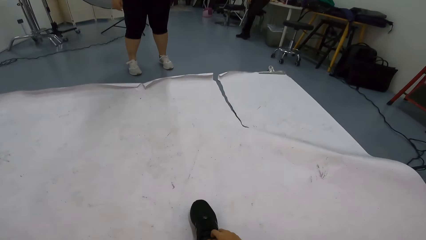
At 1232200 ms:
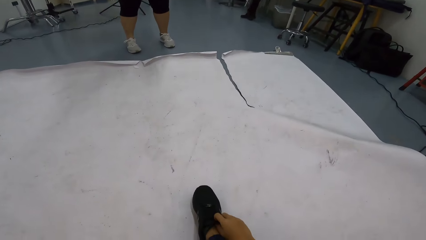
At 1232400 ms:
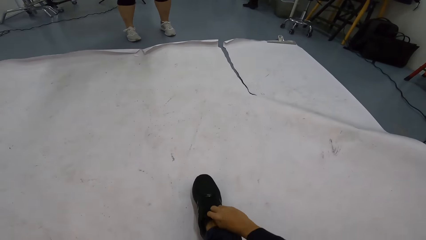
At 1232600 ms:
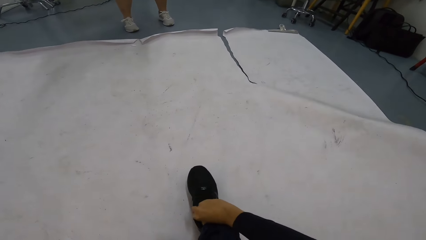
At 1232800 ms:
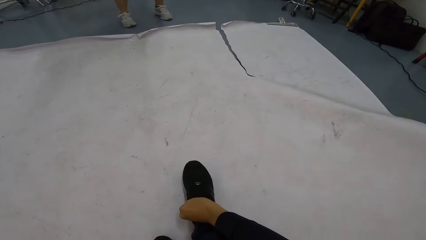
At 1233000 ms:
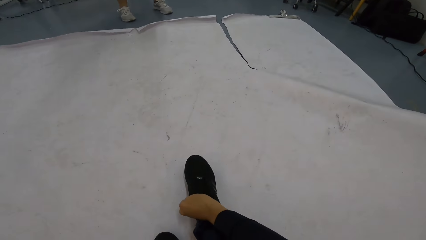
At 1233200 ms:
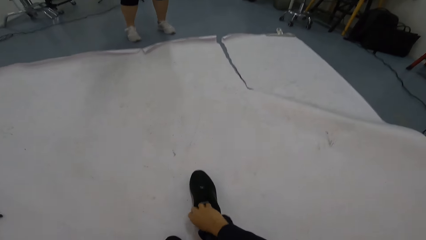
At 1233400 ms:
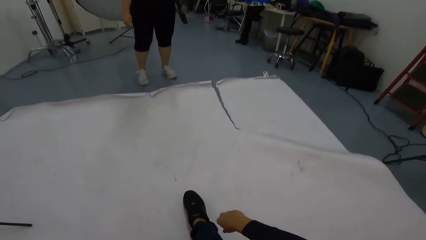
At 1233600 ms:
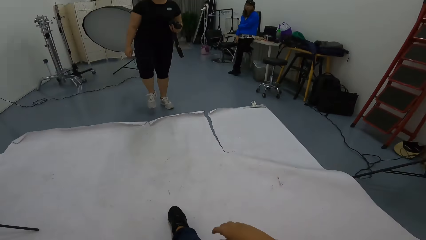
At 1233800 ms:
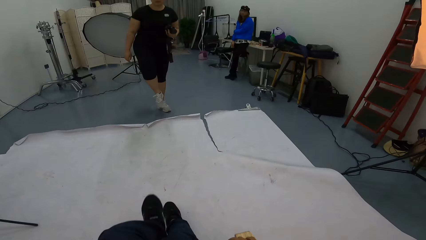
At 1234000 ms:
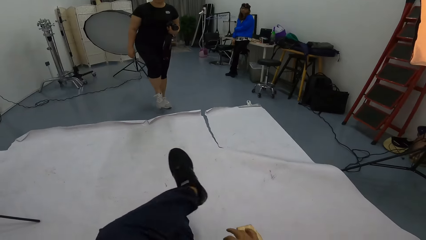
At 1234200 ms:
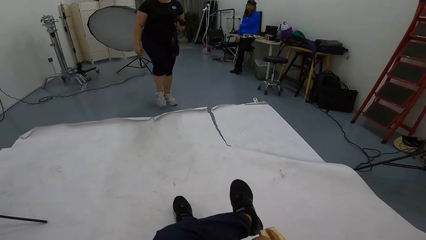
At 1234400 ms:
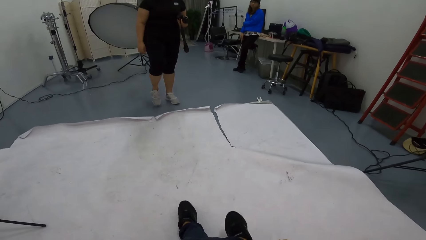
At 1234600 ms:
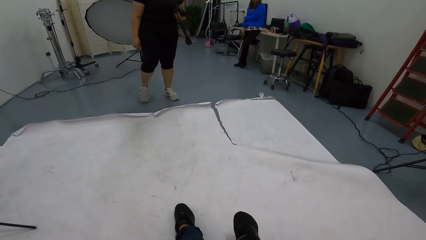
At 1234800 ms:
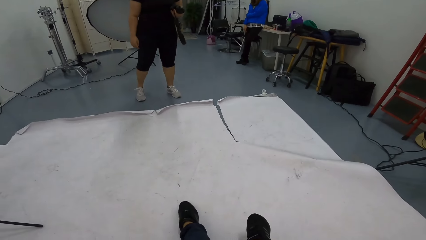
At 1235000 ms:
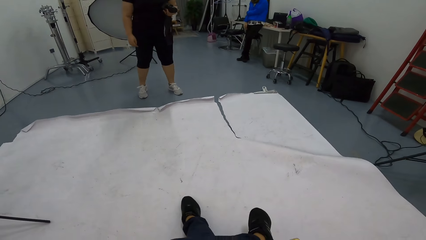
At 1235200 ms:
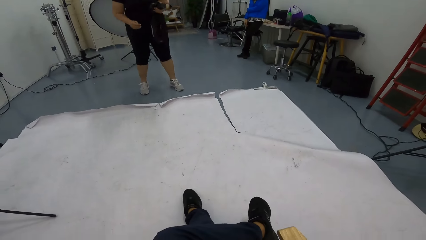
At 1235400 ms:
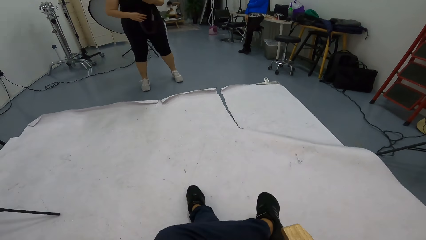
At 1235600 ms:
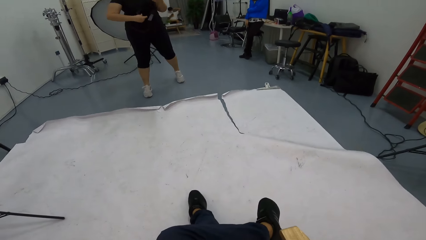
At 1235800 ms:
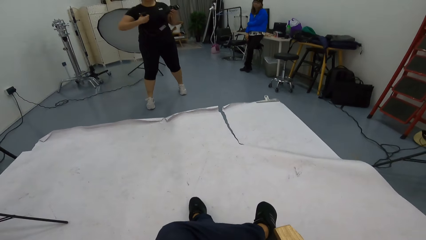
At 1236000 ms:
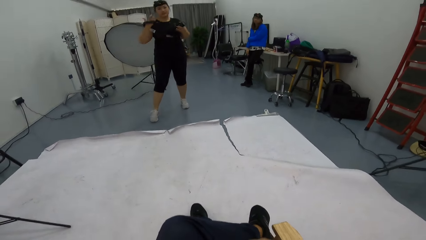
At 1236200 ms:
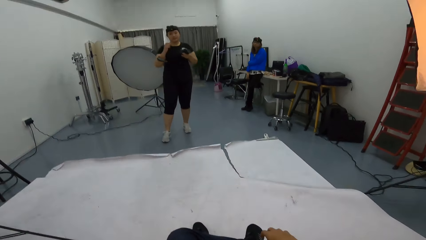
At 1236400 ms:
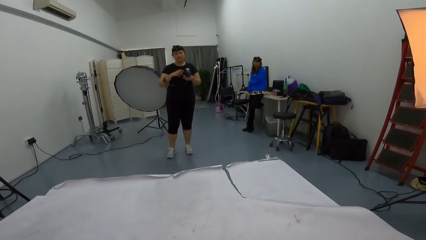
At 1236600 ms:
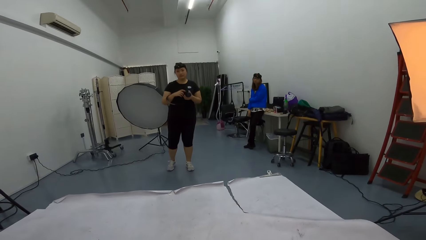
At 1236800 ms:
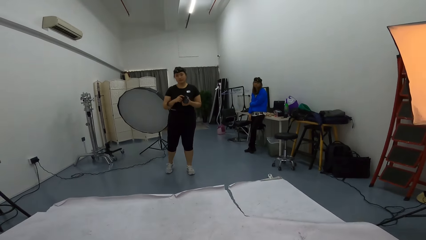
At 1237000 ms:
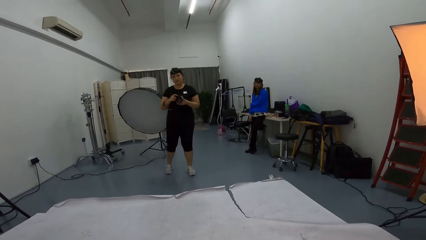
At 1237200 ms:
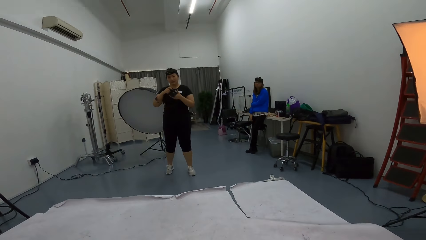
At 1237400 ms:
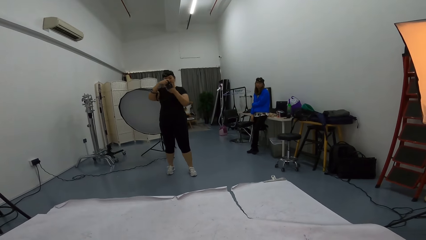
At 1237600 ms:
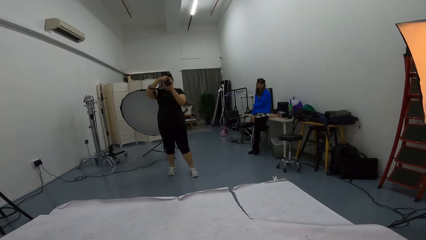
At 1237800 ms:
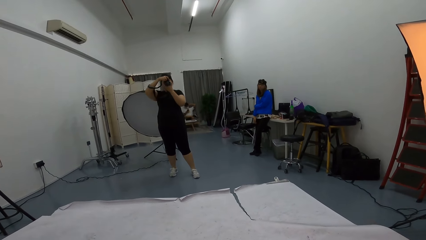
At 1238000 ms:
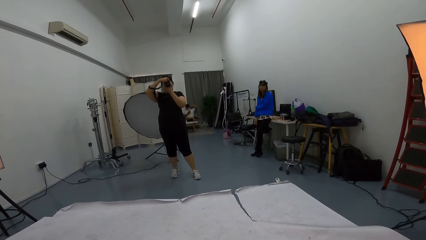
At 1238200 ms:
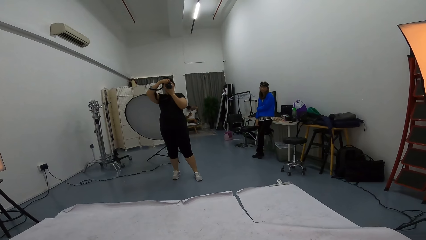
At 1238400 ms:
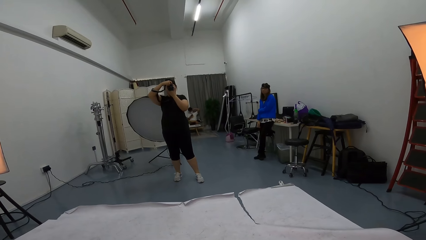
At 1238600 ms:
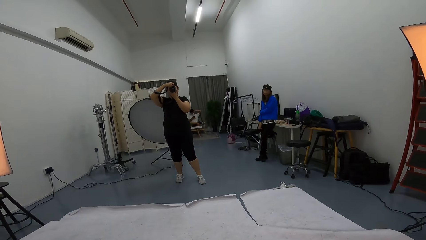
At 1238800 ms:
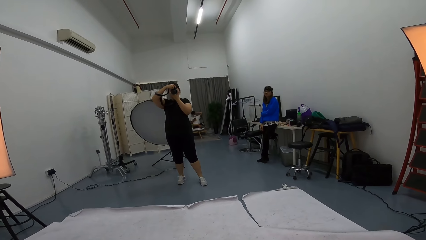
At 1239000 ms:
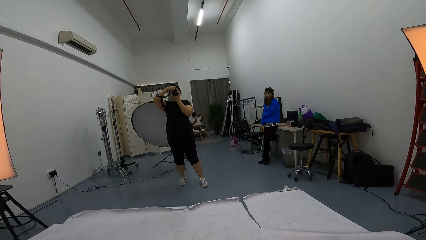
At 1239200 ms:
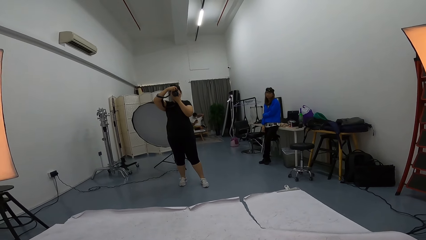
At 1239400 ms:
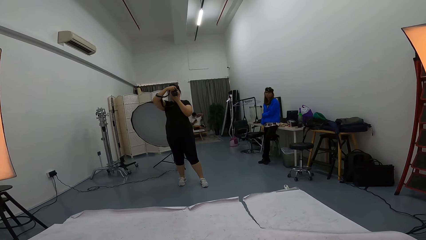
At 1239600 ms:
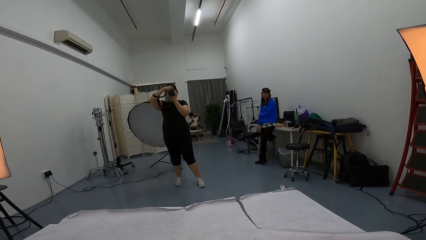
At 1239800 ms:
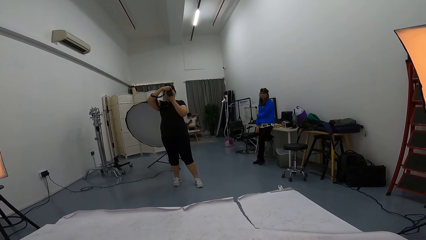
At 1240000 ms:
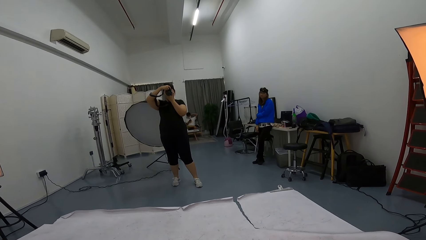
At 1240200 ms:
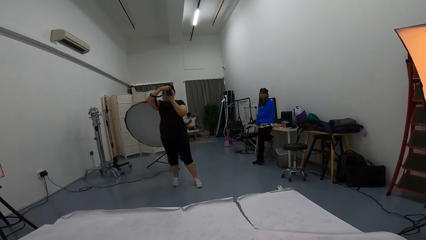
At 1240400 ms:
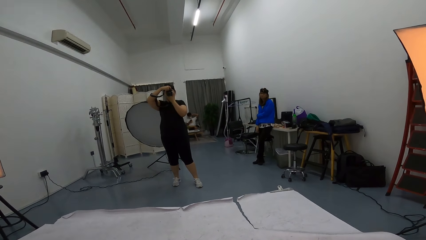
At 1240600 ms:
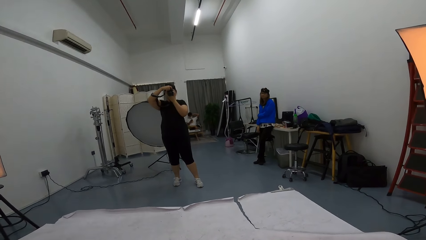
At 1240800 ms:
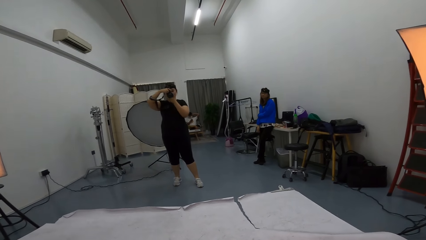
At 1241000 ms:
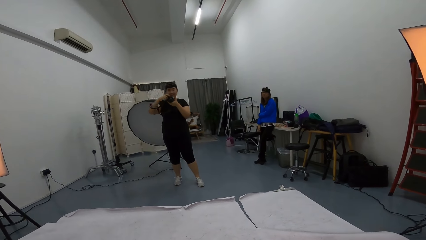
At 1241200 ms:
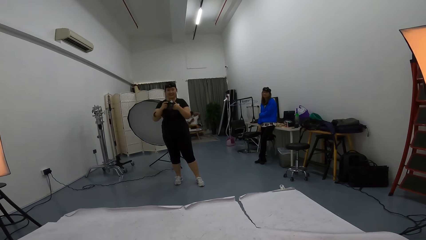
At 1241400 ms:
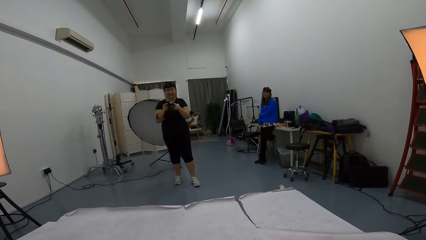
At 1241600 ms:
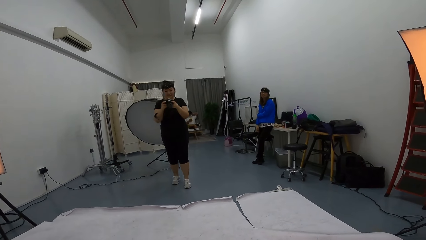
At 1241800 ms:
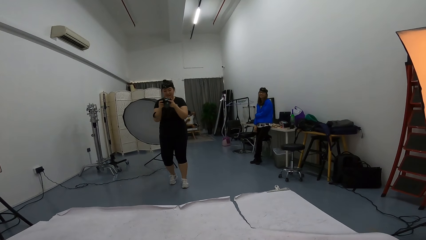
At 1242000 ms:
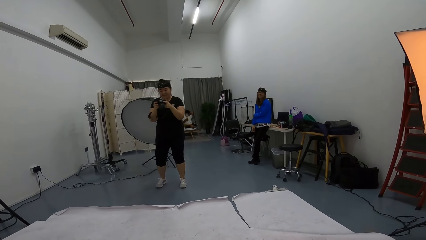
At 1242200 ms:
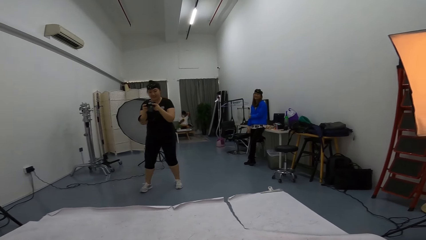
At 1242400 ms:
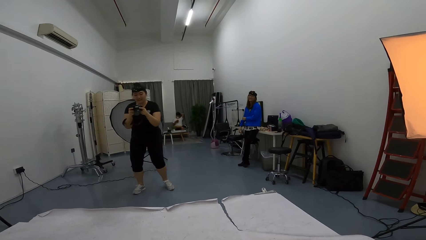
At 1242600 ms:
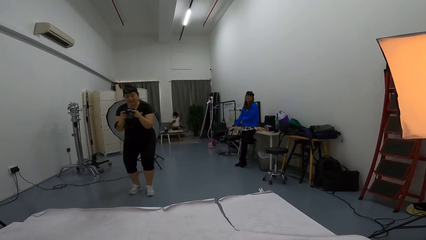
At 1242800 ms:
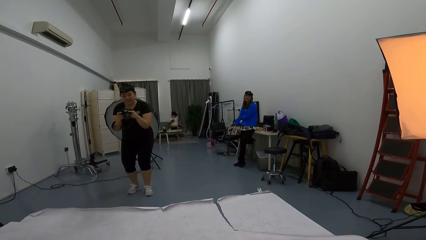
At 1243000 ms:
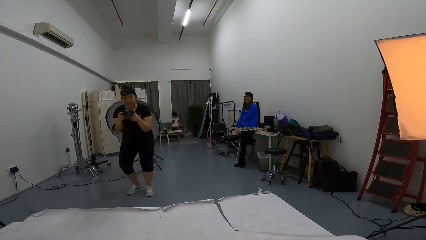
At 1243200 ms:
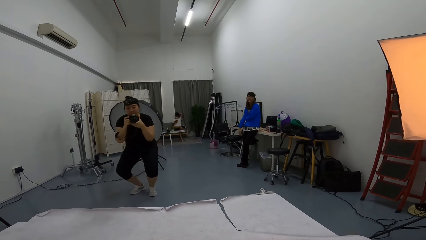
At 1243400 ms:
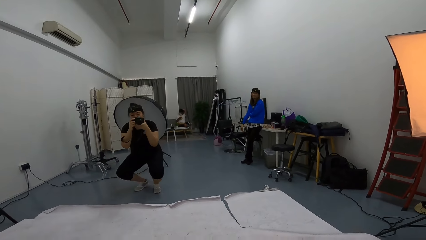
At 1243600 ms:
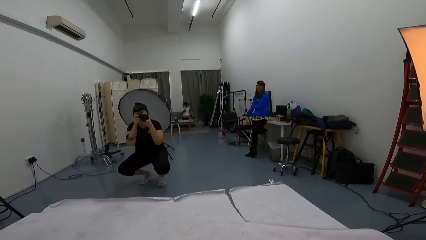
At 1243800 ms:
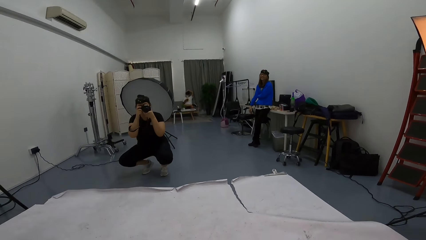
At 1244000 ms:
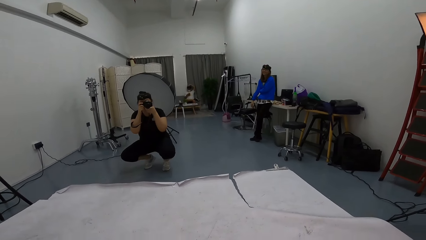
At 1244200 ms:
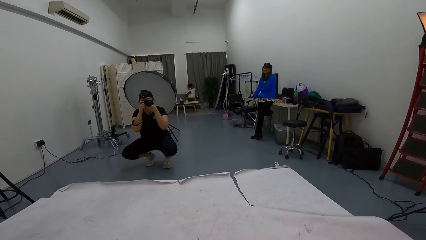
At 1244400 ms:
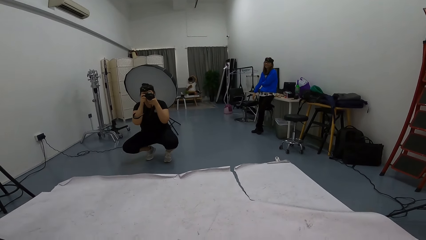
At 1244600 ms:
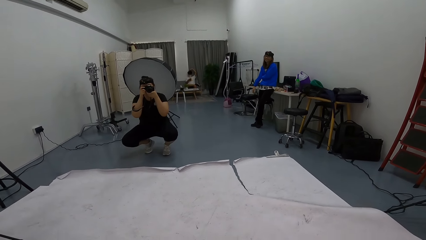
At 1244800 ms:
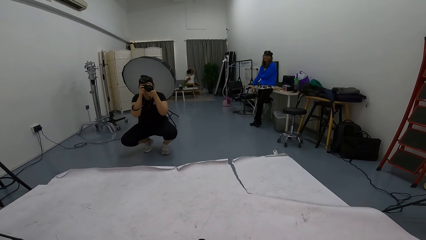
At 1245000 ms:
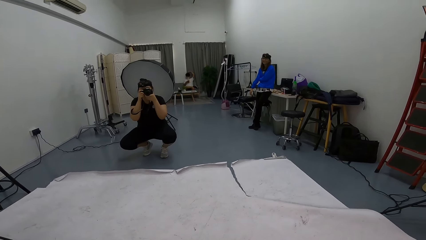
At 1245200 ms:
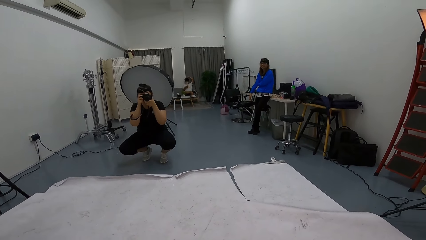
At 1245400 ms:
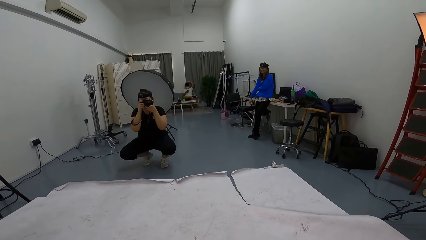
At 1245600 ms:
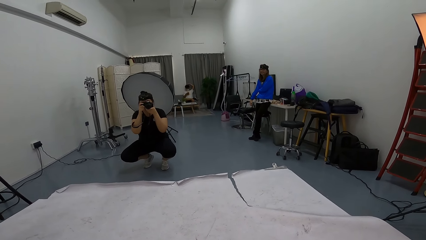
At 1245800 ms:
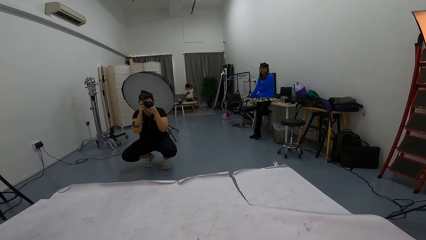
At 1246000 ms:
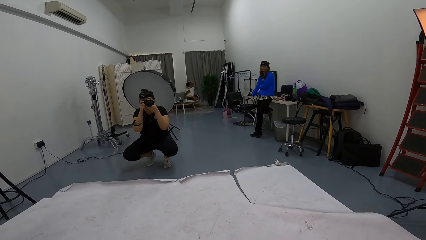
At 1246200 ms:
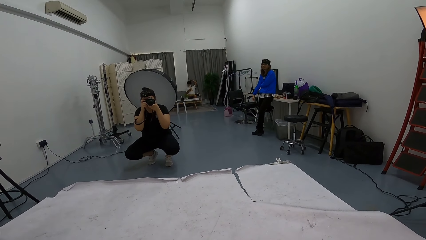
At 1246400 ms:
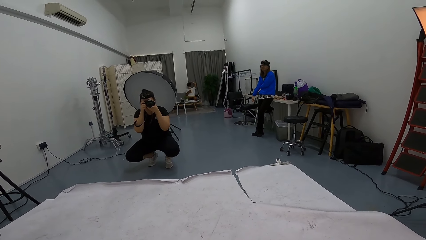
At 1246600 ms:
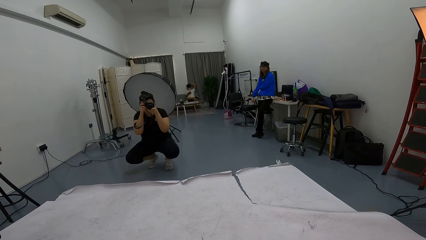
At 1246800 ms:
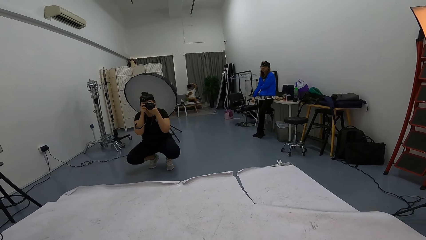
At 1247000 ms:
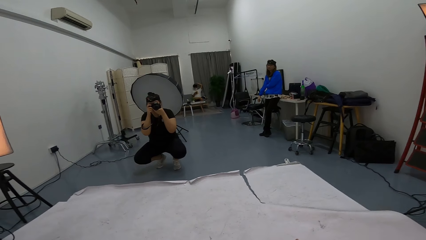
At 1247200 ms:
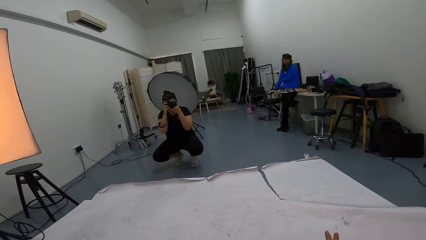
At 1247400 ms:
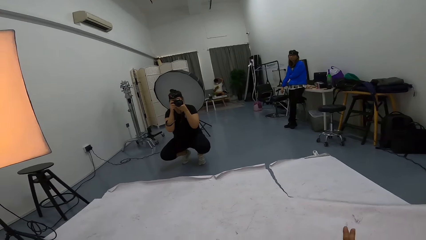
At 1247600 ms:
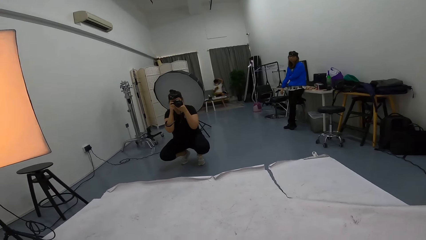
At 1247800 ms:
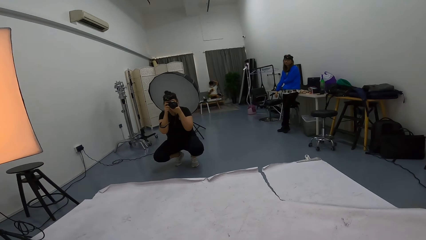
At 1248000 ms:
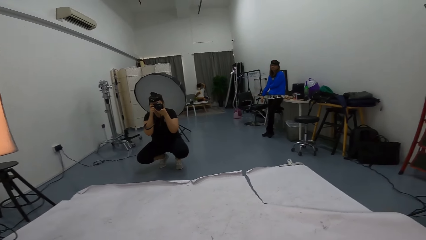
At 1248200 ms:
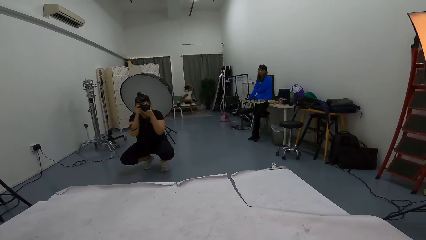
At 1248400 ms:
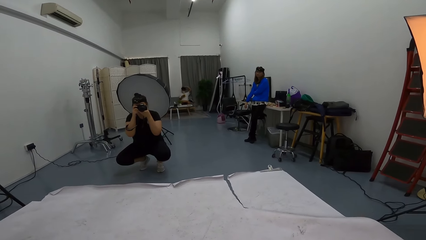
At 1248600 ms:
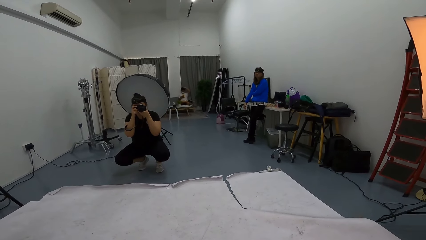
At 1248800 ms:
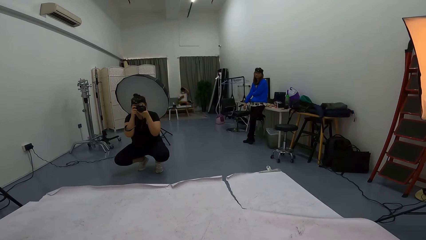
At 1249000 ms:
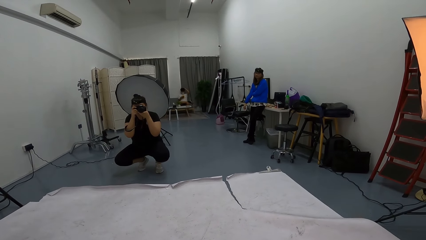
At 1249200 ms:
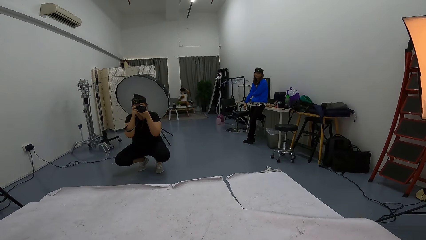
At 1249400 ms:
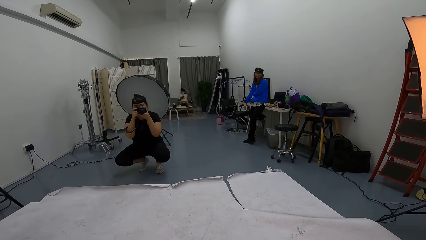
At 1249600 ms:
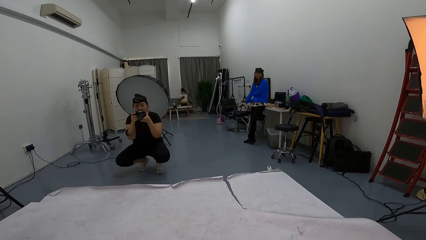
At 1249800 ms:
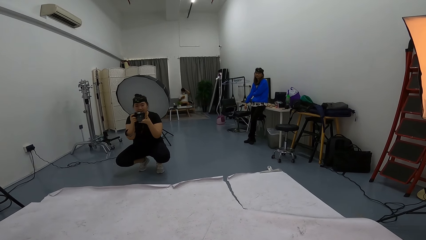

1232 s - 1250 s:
The camera wearer ties his shoes. A person takes photos using a camera. The person focuses the camera on the camera wearer. The camera wearer talks. The person squats down. The person focuses the camera on the camera wearer.
